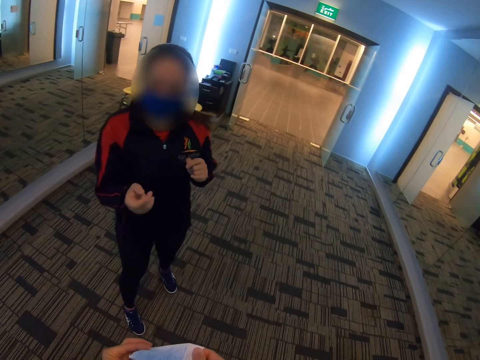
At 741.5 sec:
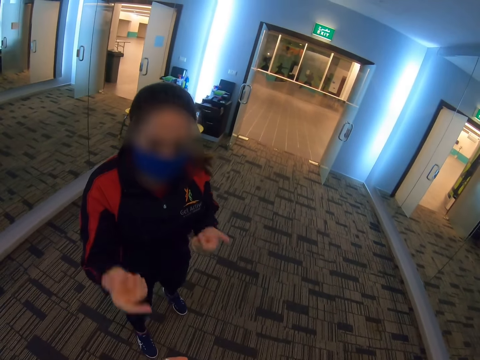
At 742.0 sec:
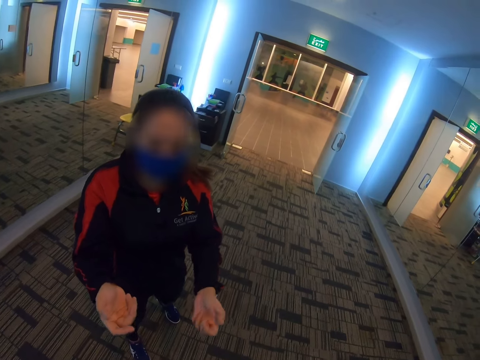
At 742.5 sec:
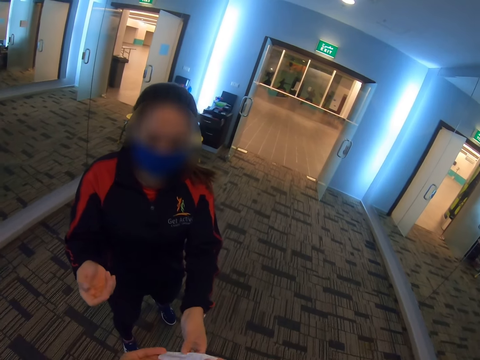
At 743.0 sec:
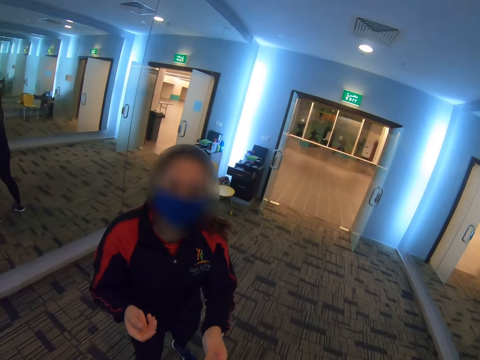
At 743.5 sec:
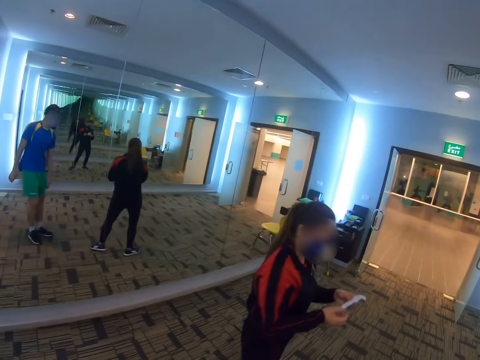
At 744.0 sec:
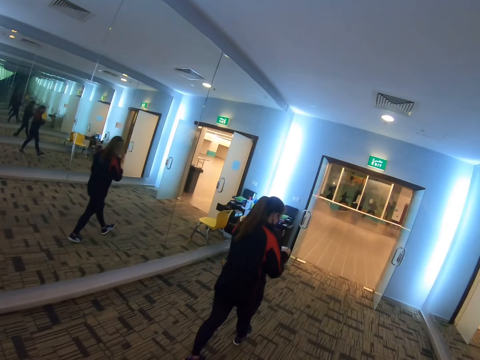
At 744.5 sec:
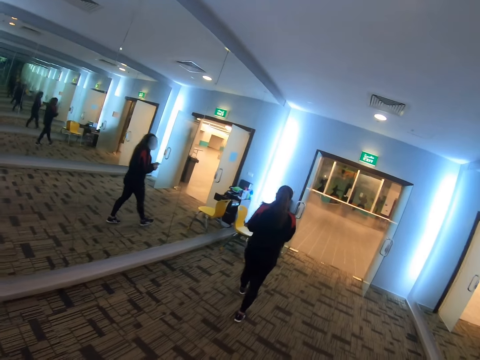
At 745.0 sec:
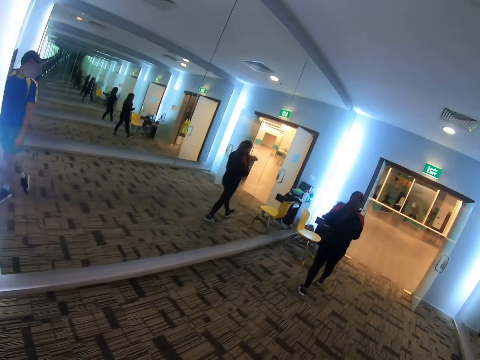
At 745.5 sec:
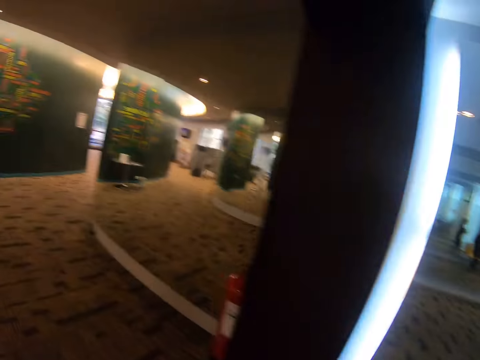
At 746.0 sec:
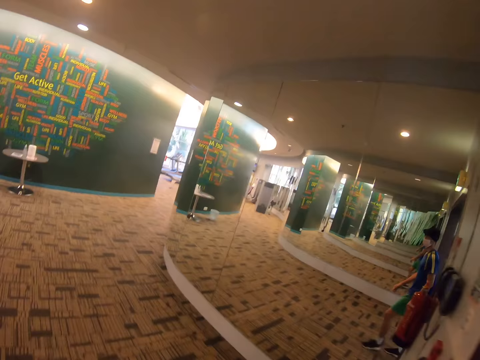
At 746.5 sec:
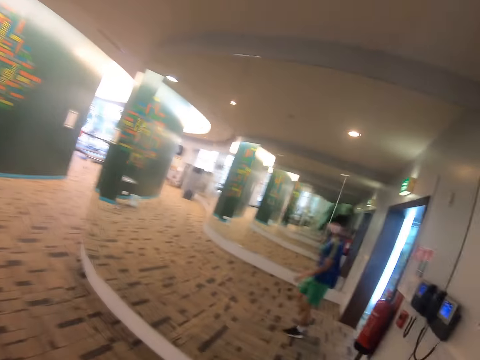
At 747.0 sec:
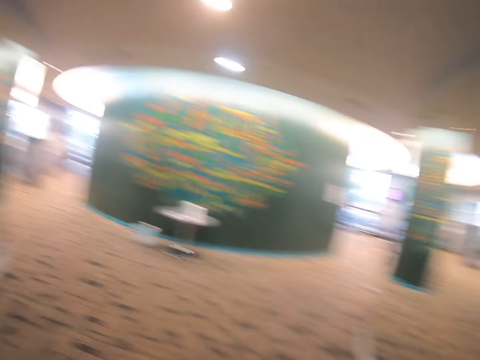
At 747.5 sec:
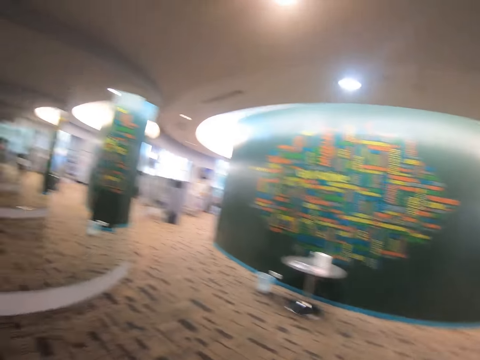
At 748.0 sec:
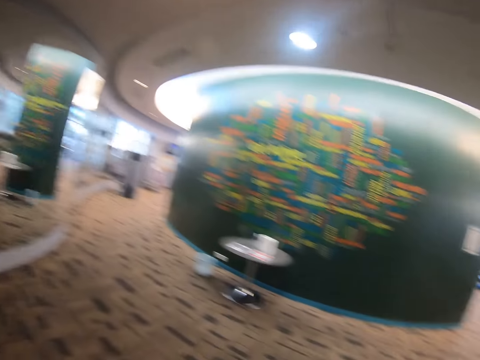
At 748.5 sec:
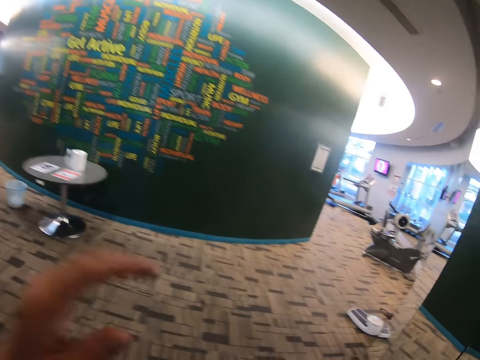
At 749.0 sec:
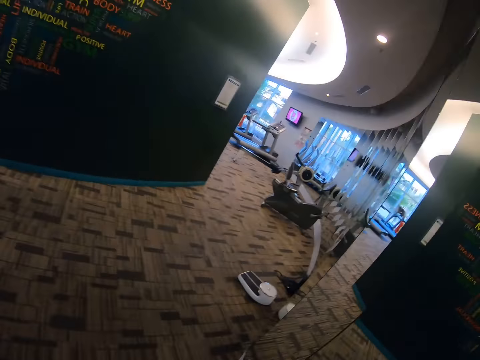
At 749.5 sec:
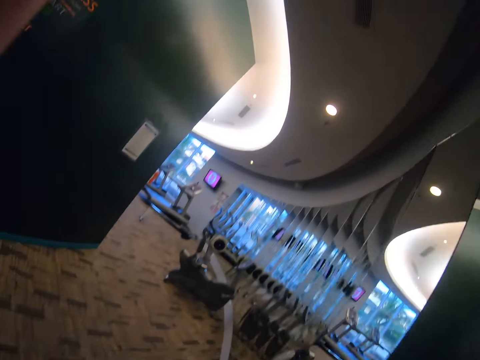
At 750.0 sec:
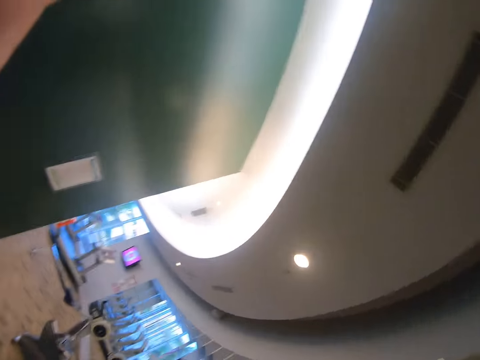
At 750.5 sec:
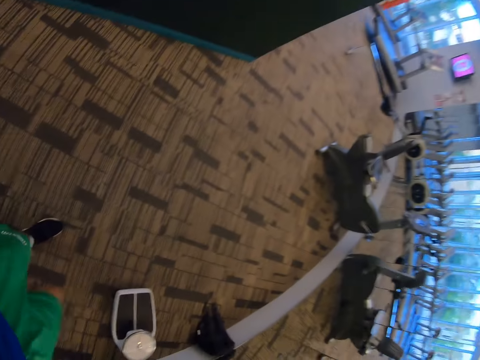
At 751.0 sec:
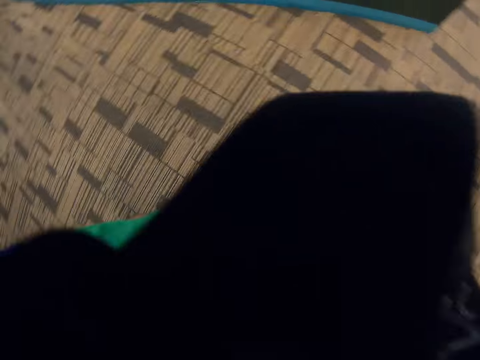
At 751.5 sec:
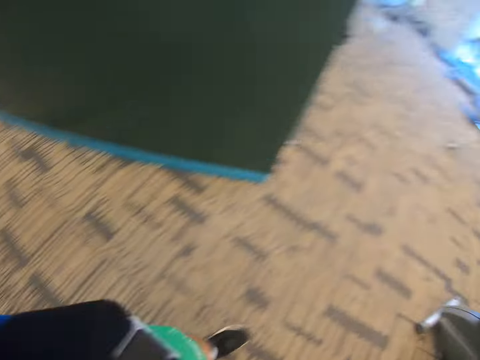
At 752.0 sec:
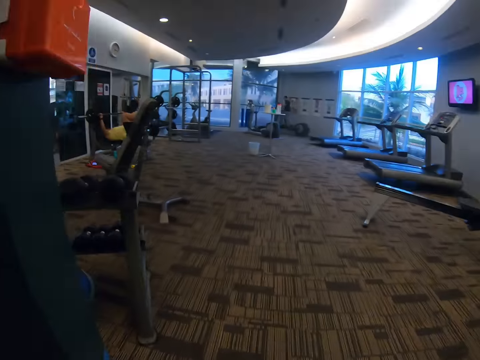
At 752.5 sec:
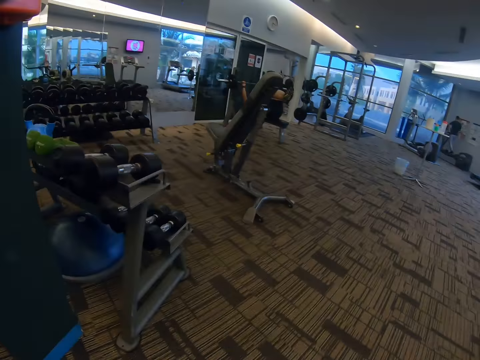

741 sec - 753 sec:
The camera wearer talks with a person. They hand the receipt to the person. The person takes the receipt. The camera wearer turns around. They walk around the hall. They adjust the camera. They walk around.

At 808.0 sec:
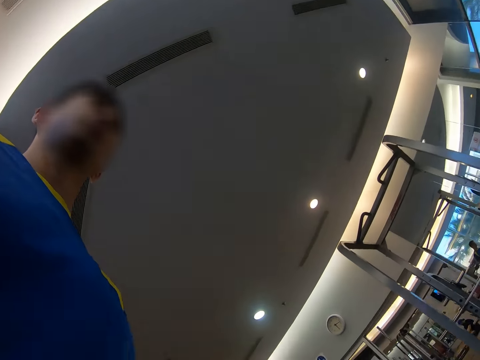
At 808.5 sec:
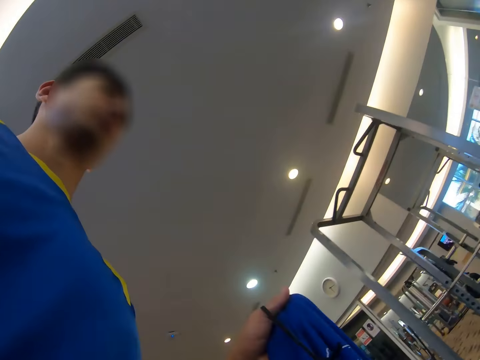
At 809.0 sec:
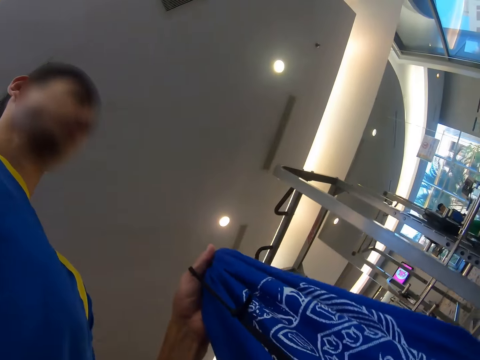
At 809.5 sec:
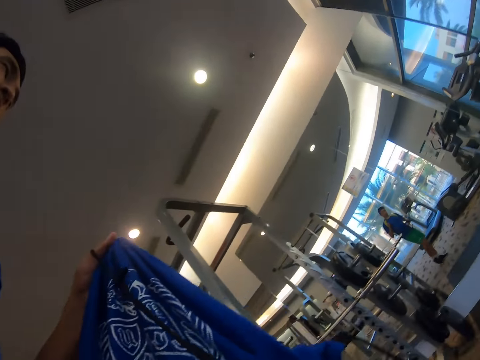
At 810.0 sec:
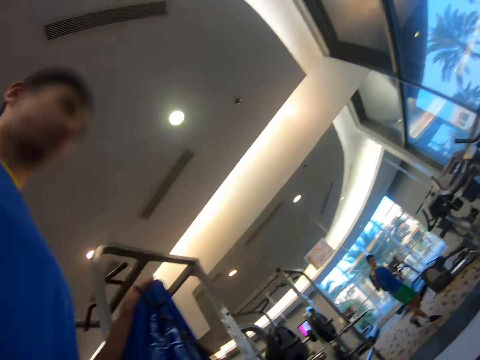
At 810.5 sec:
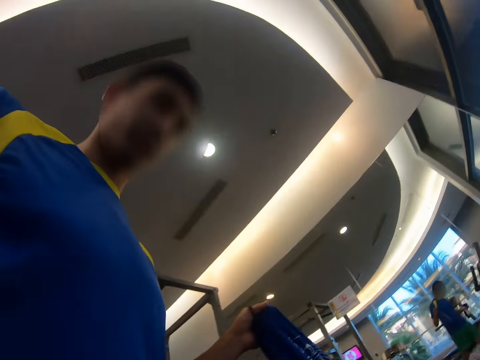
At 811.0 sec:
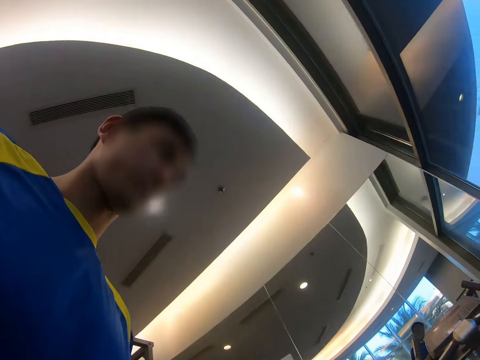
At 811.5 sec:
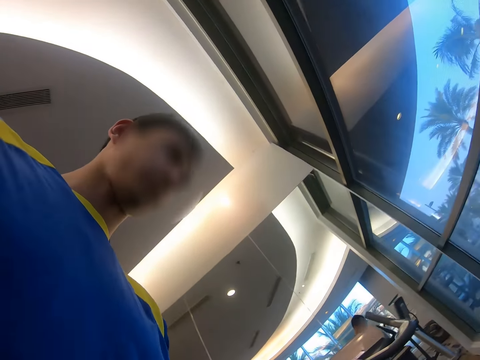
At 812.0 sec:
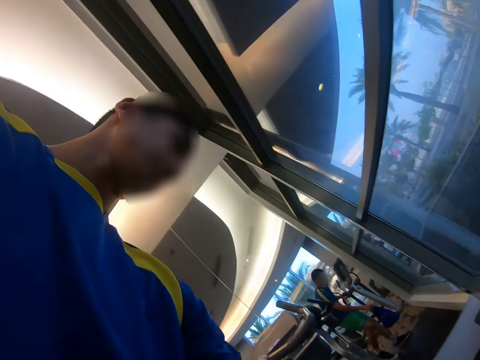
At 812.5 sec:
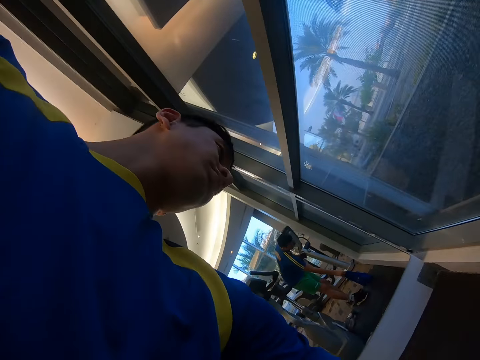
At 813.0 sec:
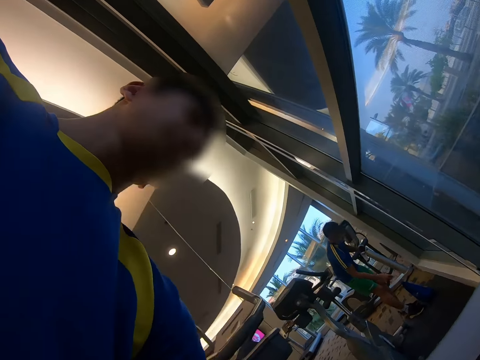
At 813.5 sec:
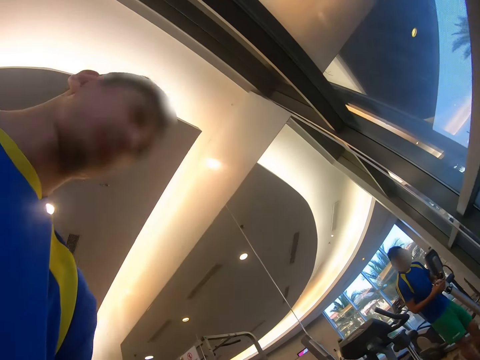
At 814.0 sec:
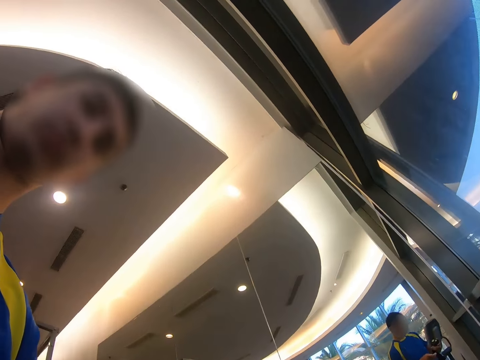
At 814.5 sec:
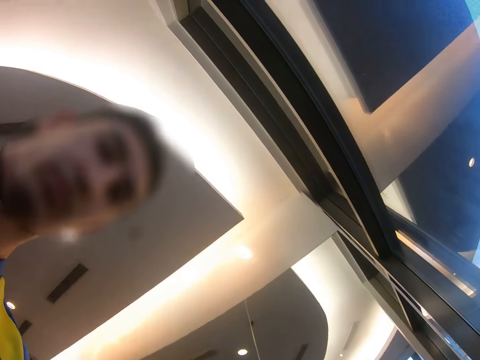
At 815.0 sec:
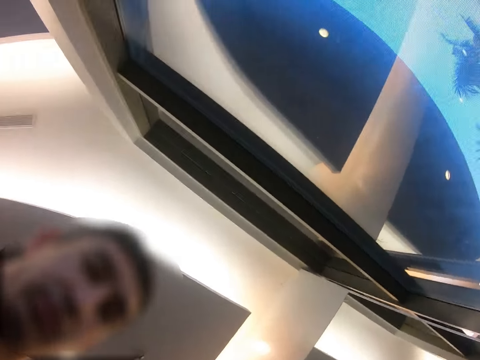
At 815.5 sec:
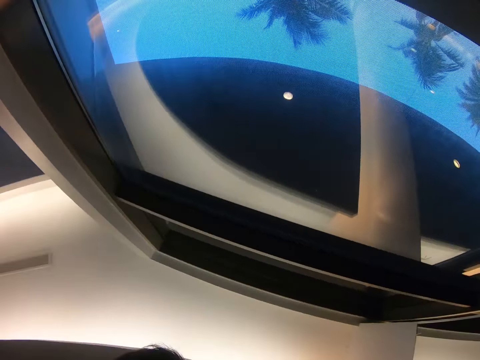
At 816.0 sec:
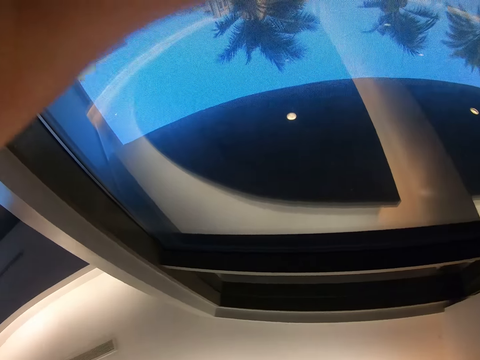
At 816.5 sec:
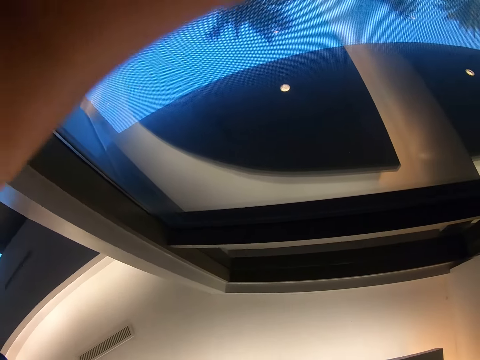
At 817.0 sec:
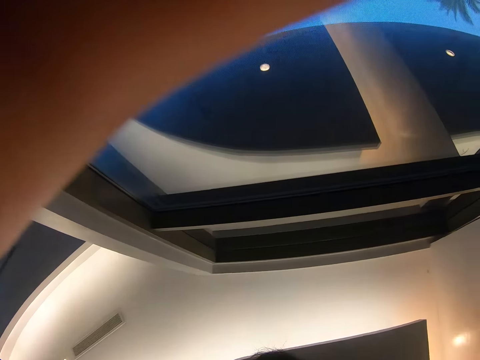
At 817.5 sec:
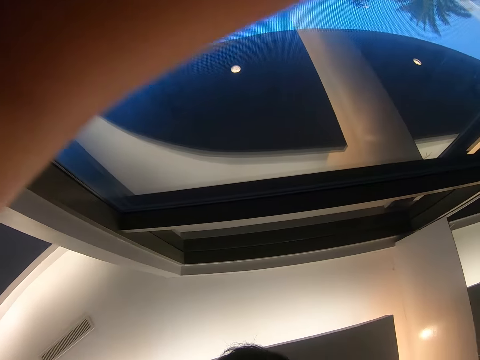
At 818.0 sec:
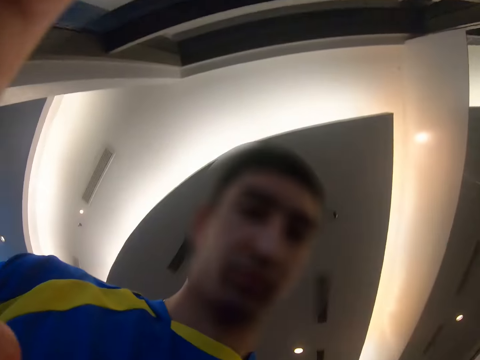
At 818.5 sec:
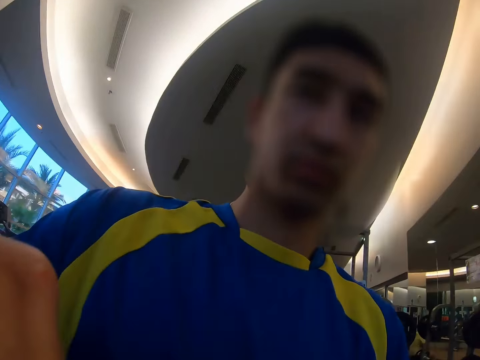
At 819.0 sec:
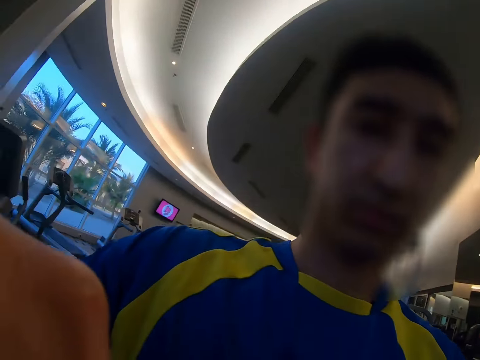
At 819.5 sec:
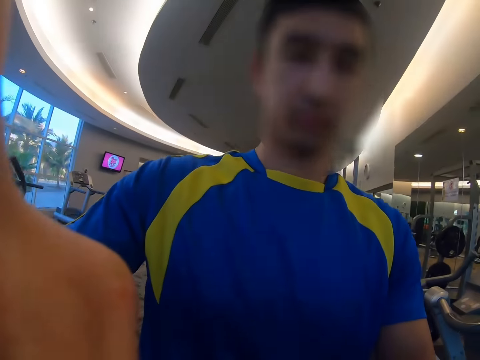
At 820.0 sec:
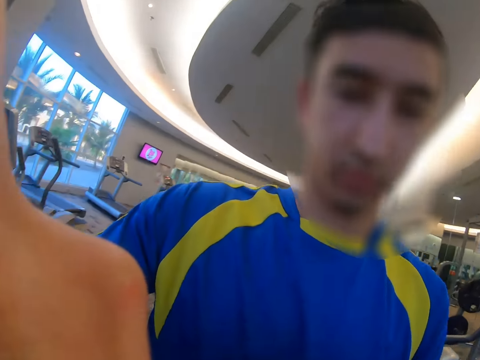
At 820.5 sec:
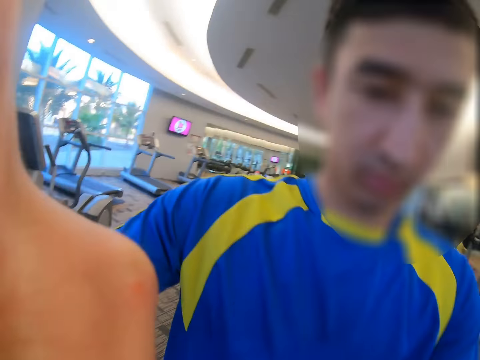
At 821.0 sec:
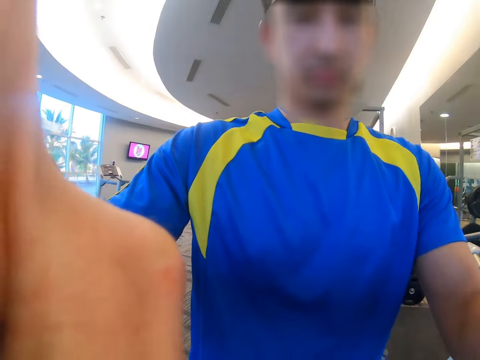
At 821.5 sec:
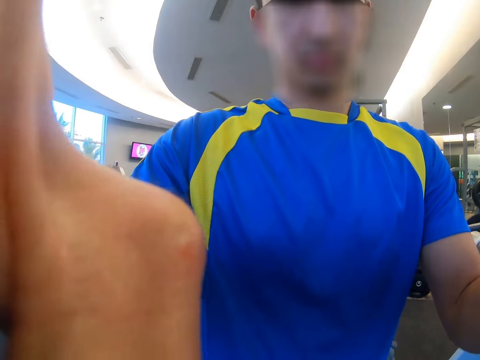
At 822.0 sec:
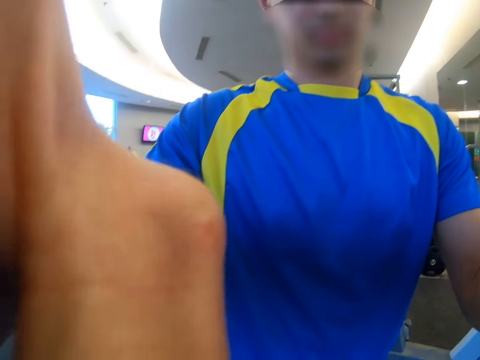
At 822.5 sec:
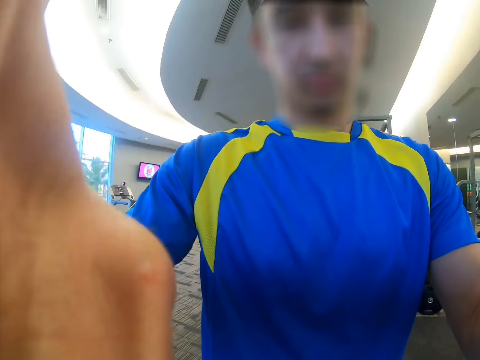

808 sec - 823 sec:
The camera wearer holds the bag. They put the bag on the floor. They adjust the camera. They adjust the camera.
